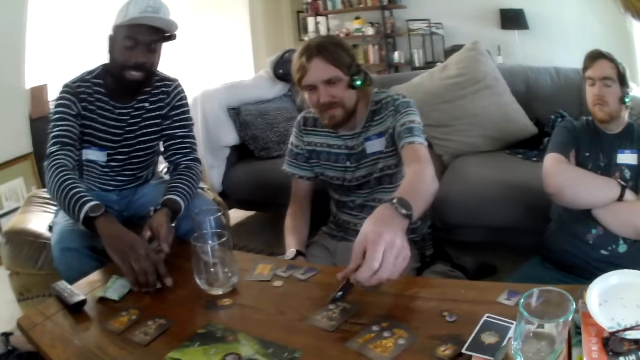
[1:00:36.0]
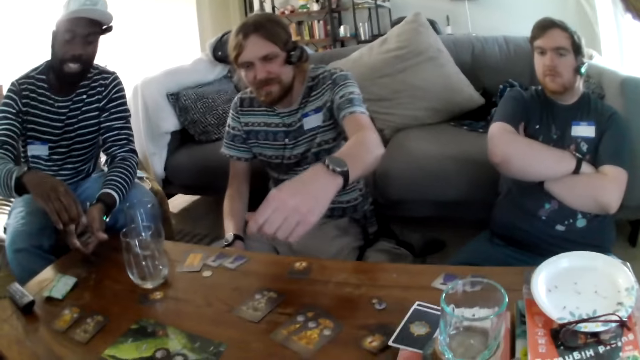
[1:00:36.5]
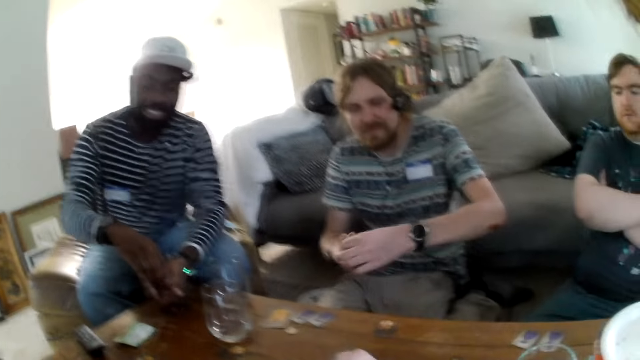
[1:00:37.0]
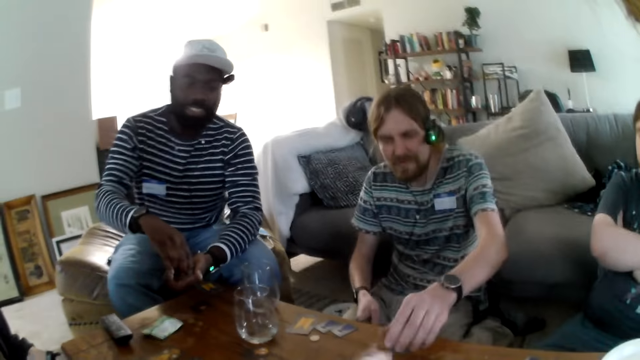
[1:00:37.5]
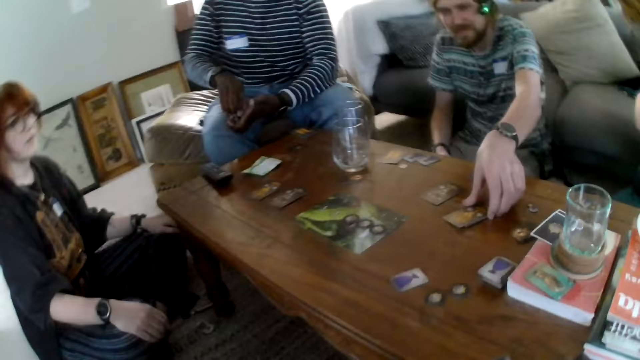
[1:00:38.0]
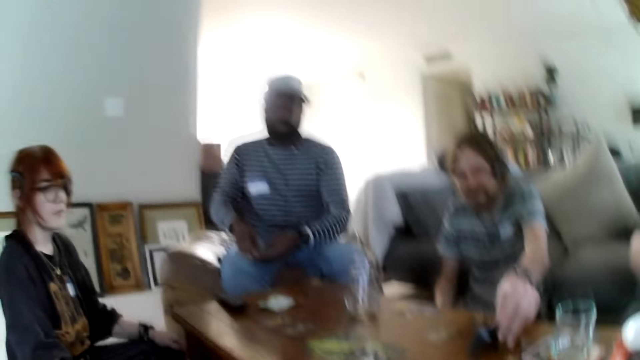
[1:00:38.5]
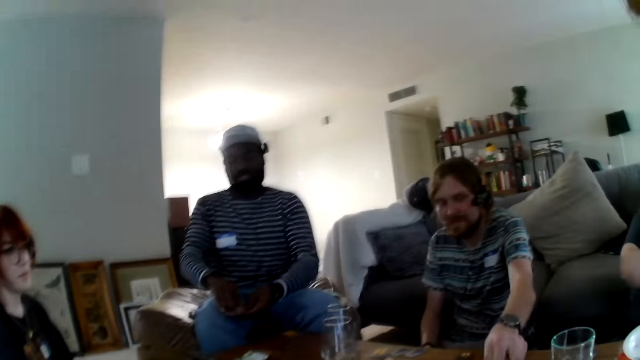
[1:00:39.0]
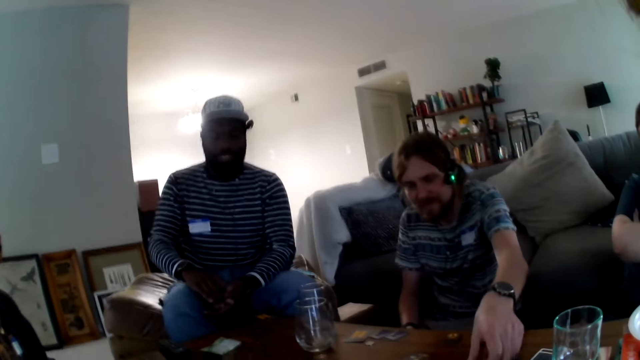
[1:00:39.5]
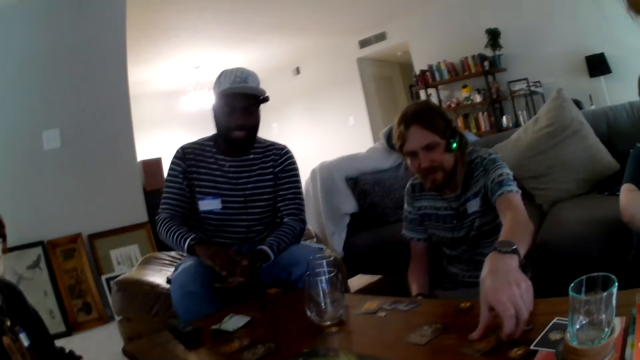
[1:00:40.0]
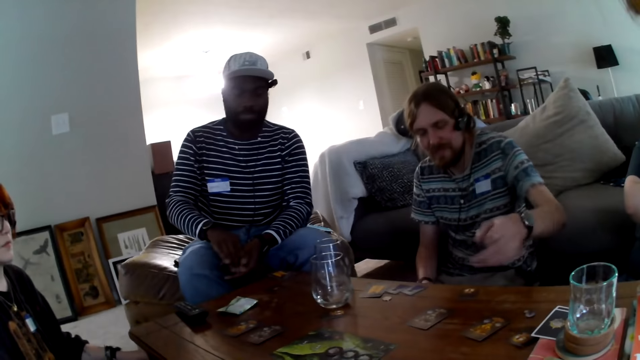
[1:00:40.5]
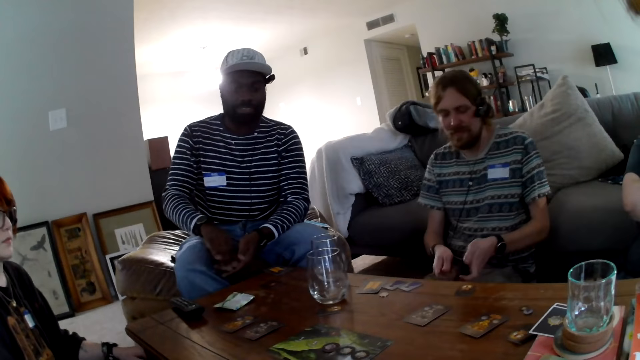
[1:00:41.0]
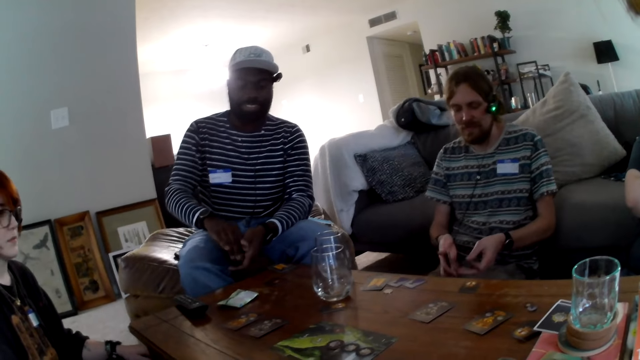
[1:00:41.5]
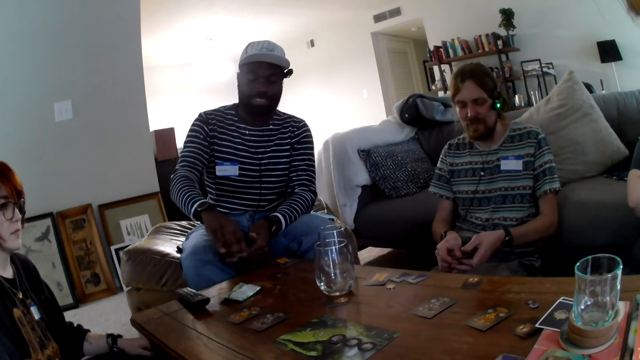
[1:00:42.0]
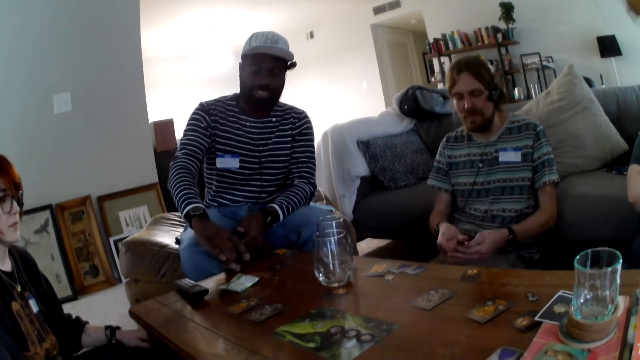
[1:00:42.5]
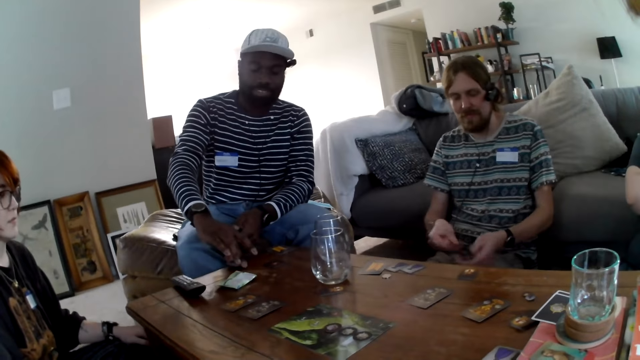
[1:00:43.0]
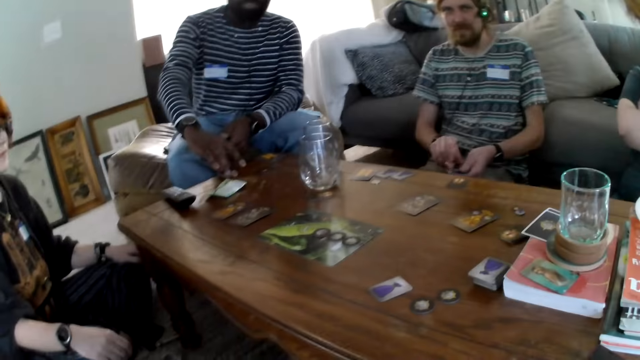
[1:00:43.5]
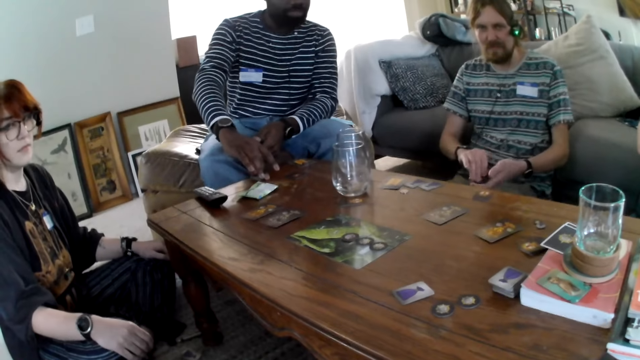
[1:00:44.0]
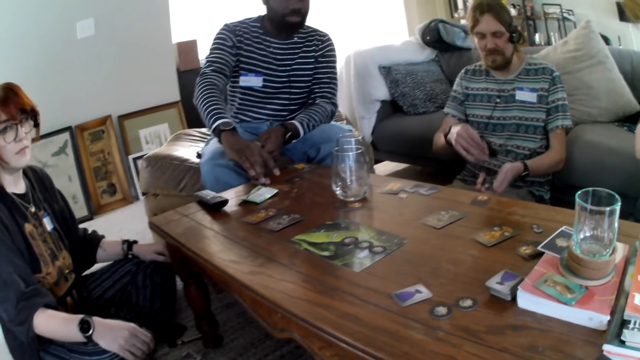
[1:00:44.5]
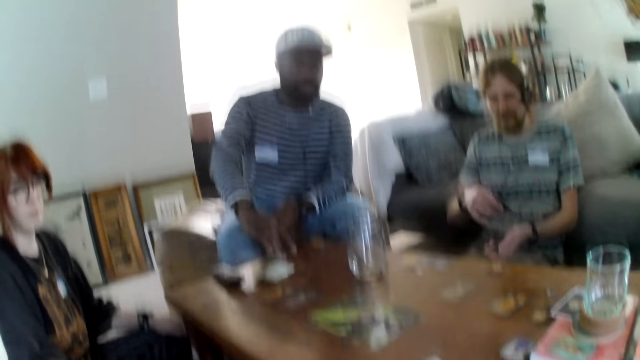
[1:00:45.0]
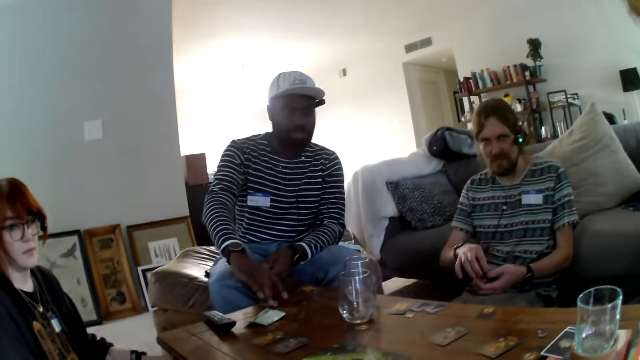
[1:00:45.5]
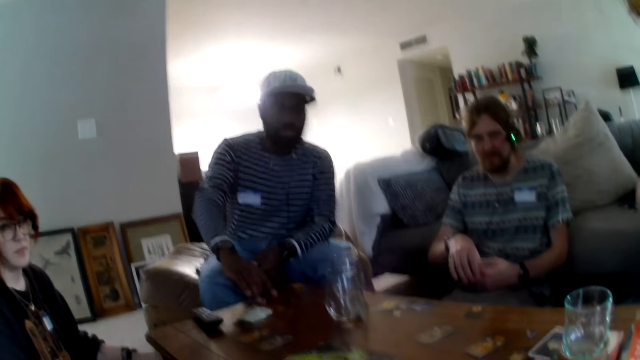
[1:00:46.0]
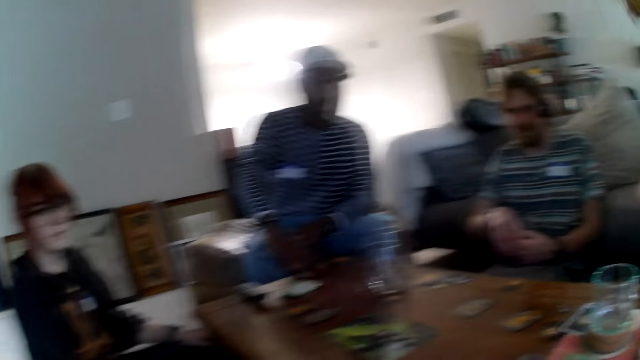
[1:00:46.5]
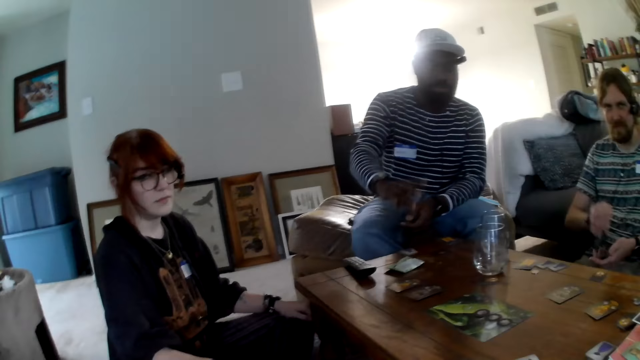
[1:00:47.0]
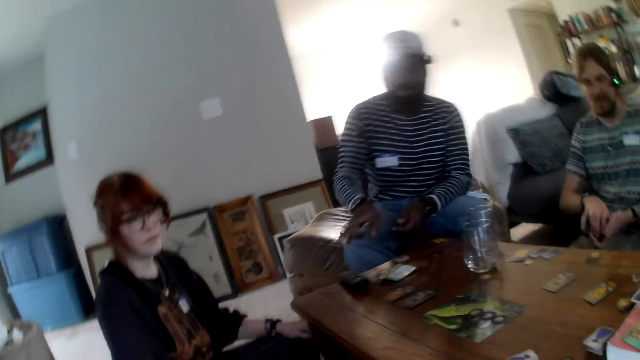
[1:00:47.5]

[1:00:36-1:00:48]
A person moves a card.

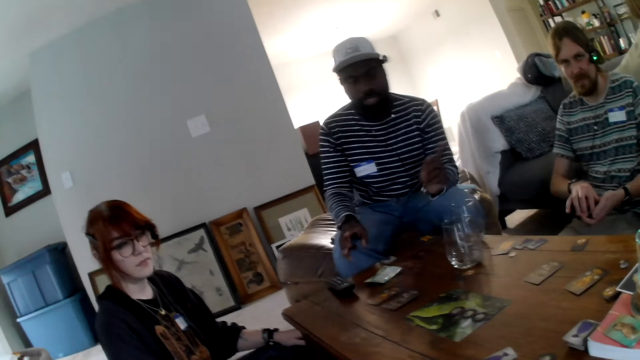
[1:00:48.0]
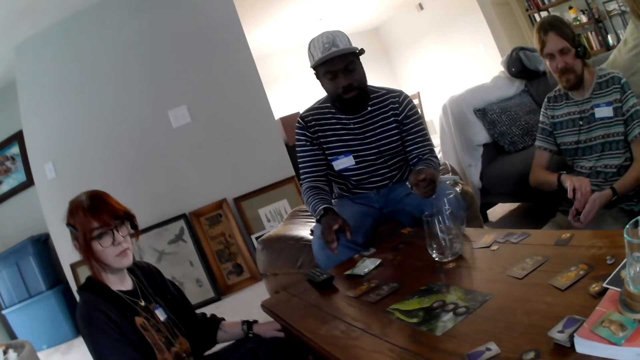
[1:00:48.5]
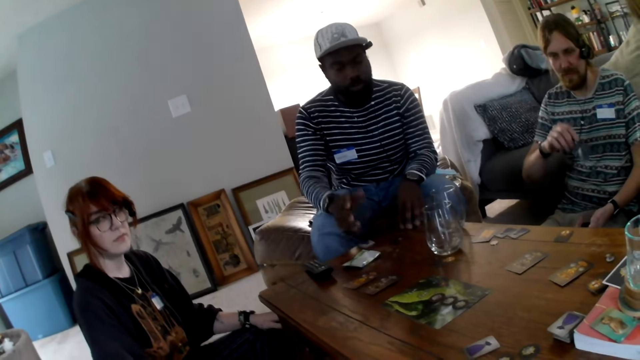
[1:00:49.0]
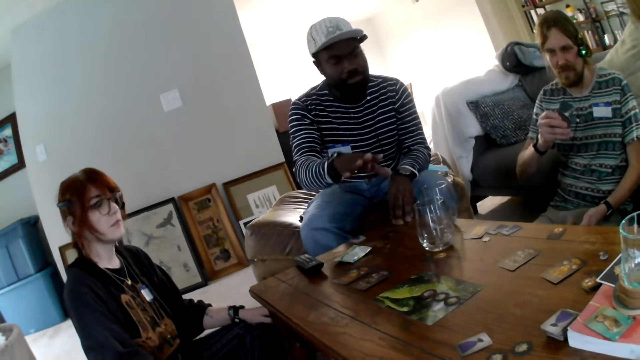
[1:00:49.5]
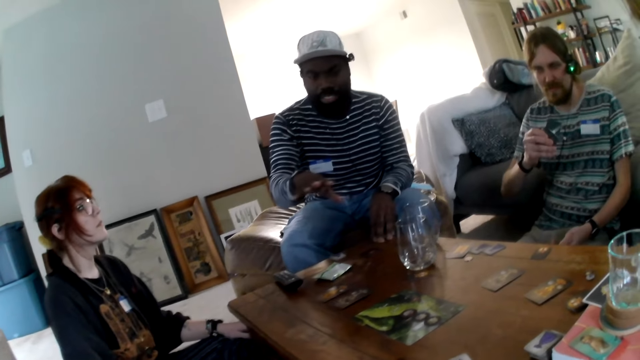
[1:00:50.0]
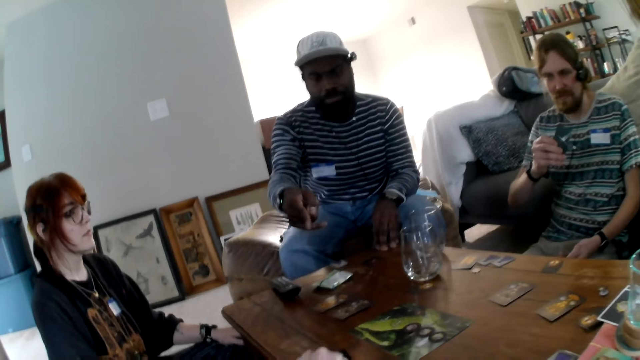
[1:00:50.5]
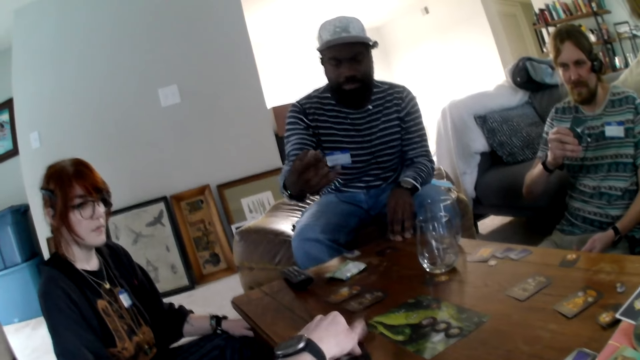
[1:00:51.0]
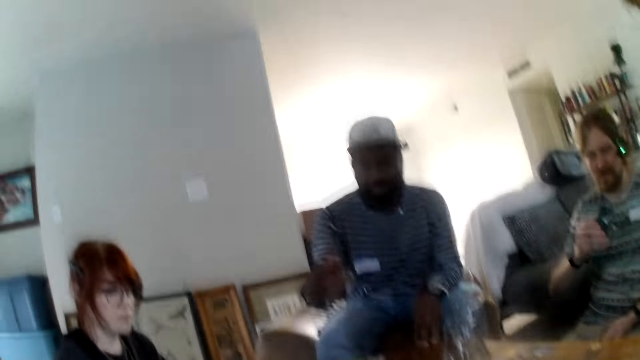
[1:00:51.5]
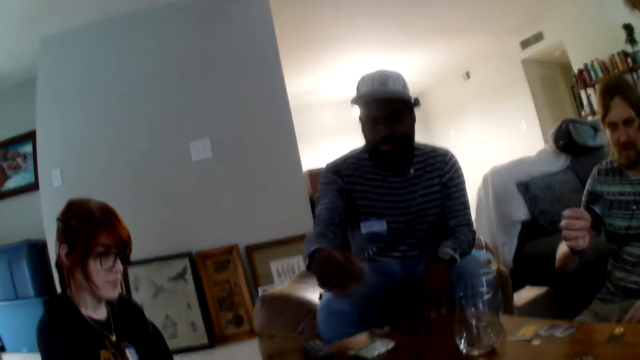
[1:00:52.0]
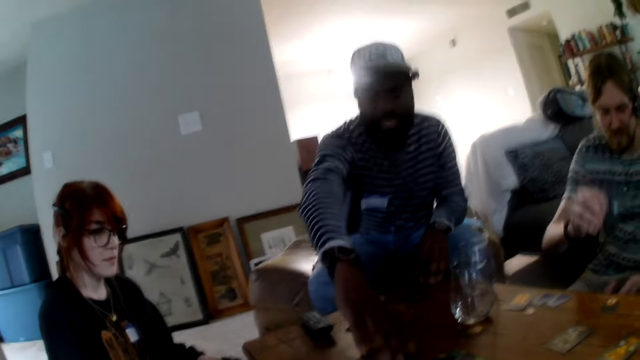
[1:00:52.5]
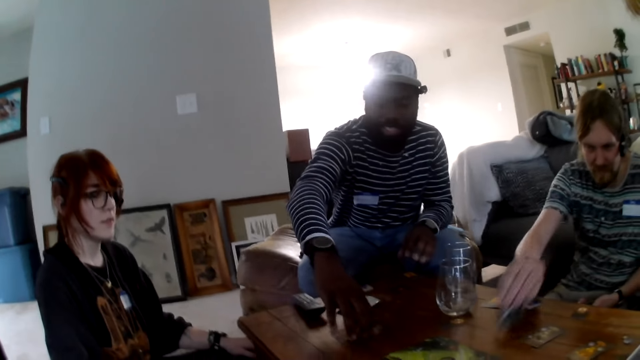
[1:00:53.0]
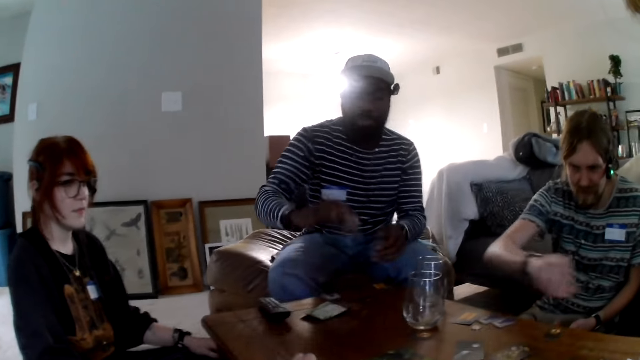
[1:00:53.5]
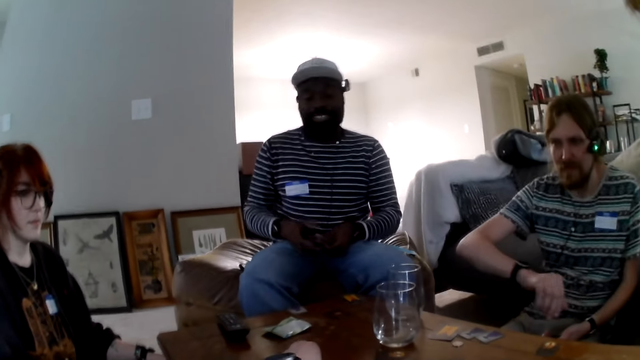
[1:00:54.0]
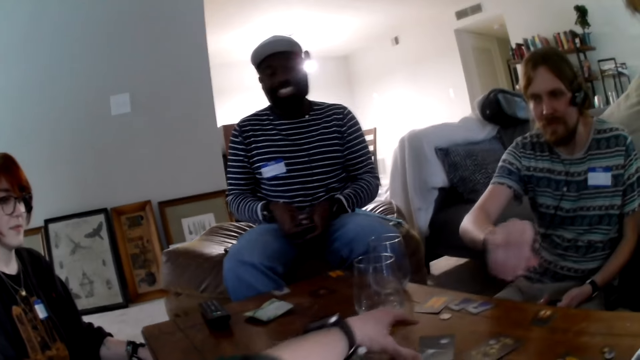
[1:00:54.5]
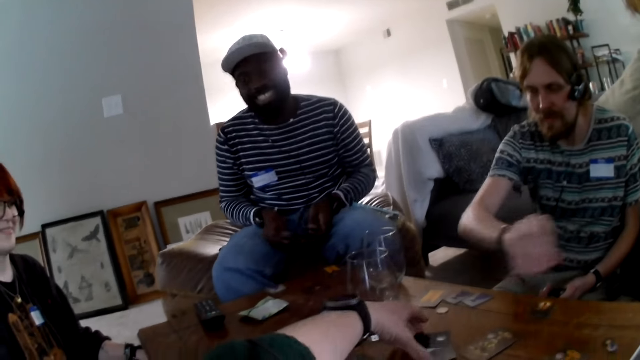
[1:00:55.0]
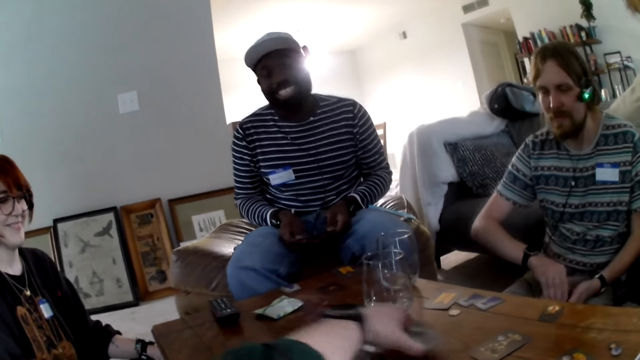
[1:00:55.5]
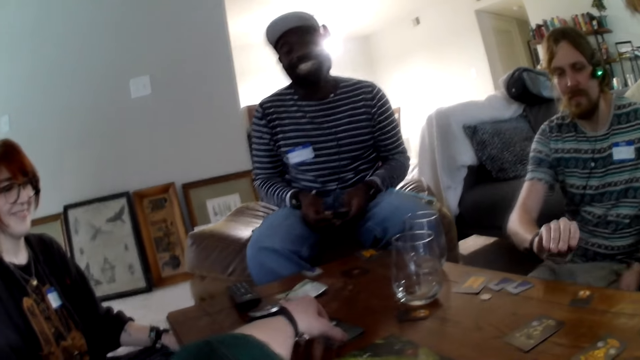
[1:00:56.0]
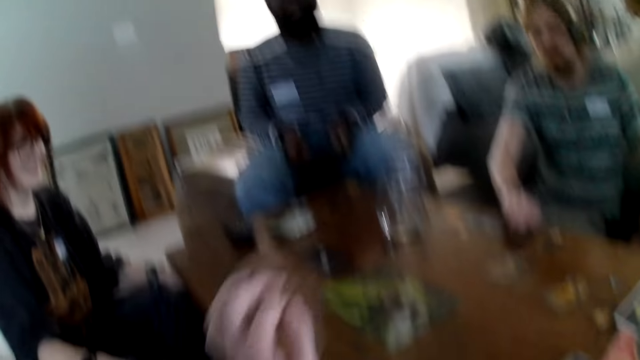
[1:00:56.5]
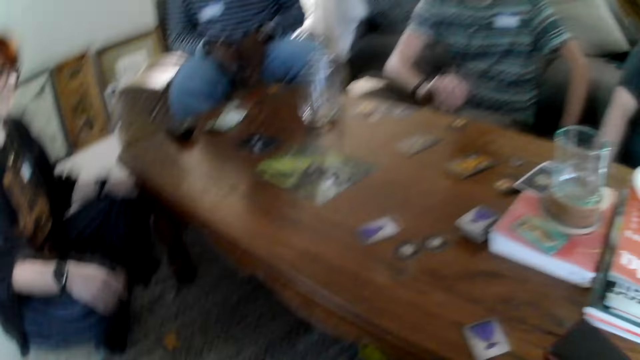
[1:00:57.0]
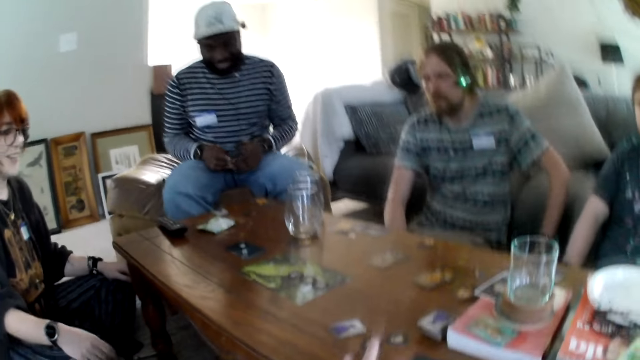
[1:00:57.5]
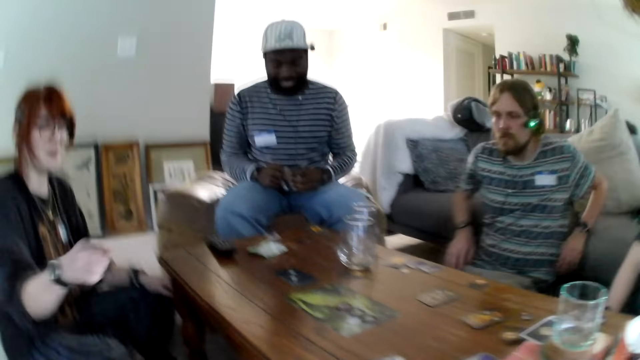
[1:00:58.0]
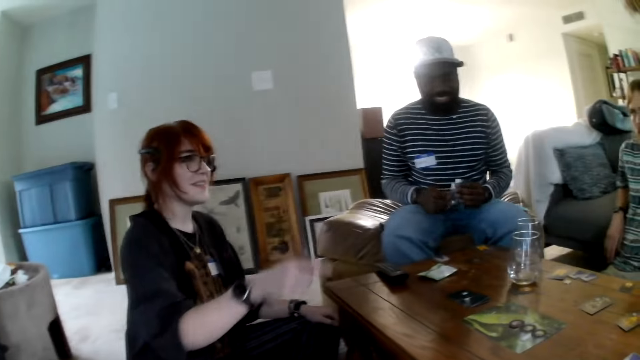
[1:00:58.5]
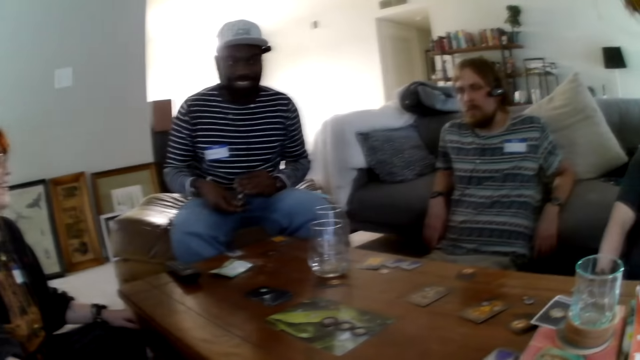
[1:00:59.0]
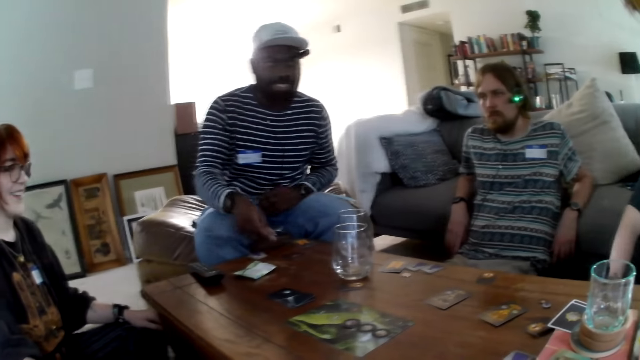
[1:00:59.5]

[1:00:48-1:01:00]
A person lifts a card. The camera wearer moves their hand. They move the card.
